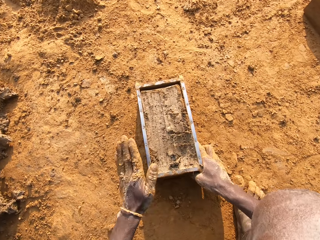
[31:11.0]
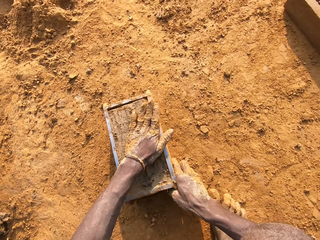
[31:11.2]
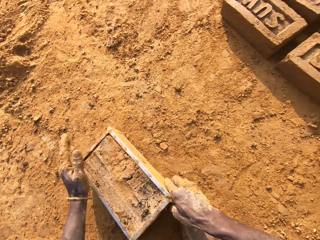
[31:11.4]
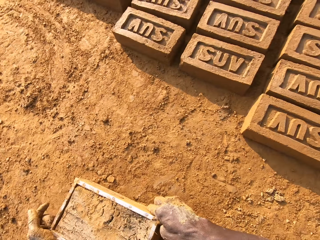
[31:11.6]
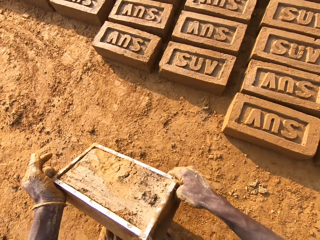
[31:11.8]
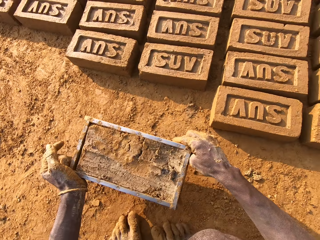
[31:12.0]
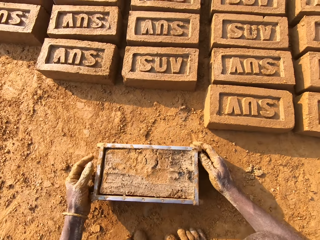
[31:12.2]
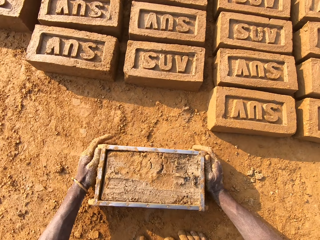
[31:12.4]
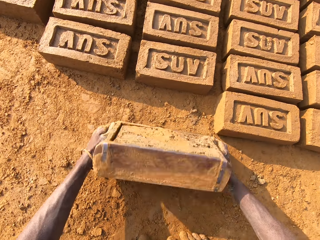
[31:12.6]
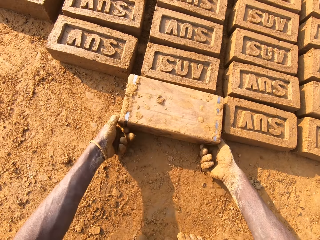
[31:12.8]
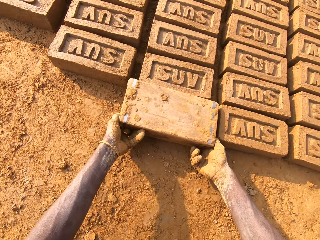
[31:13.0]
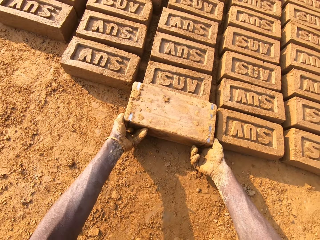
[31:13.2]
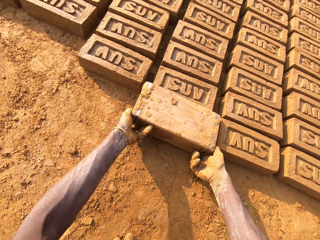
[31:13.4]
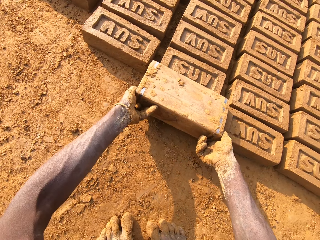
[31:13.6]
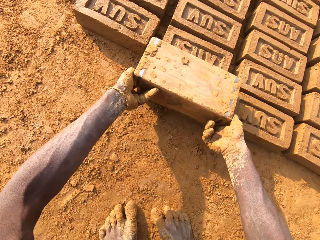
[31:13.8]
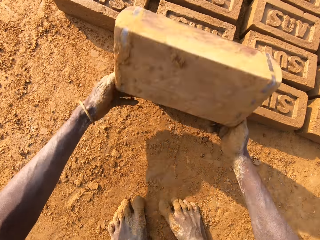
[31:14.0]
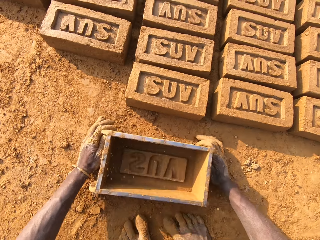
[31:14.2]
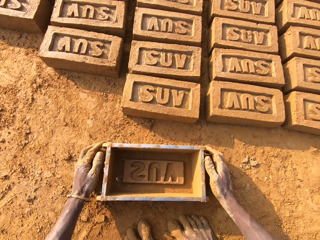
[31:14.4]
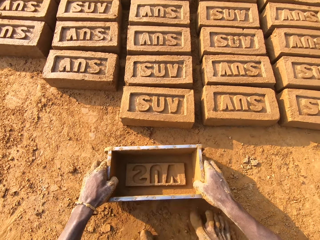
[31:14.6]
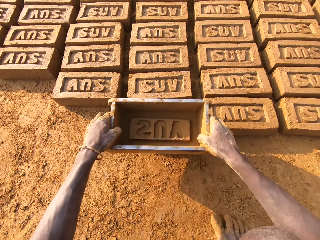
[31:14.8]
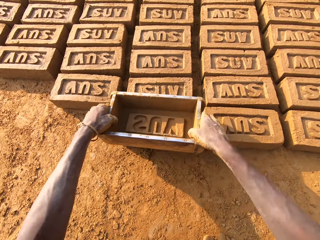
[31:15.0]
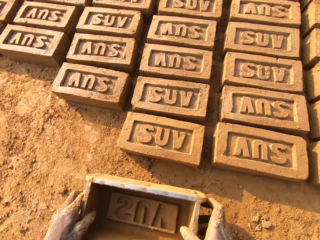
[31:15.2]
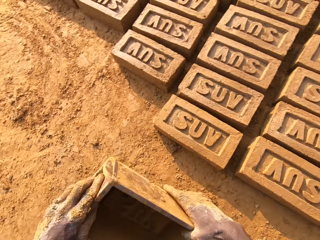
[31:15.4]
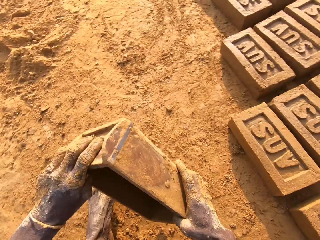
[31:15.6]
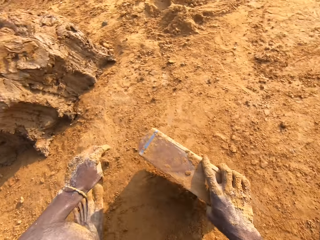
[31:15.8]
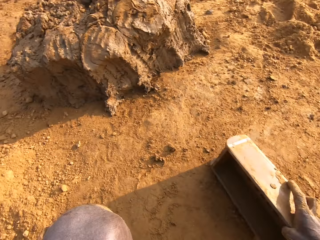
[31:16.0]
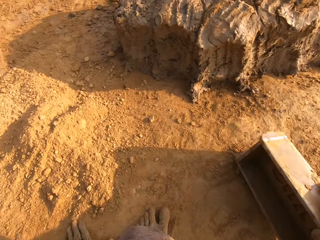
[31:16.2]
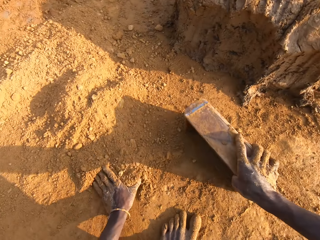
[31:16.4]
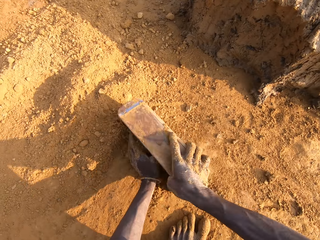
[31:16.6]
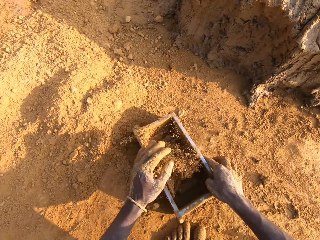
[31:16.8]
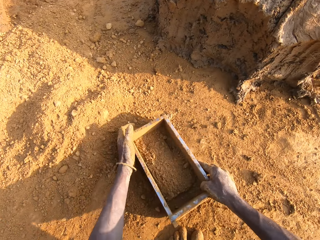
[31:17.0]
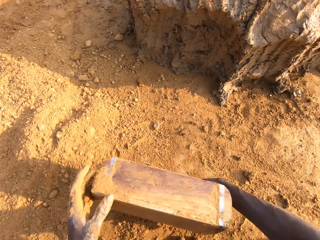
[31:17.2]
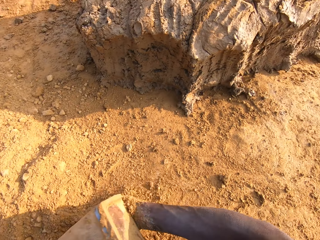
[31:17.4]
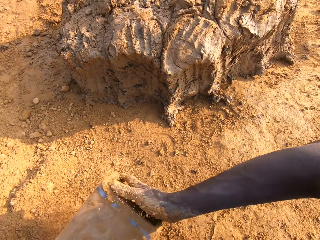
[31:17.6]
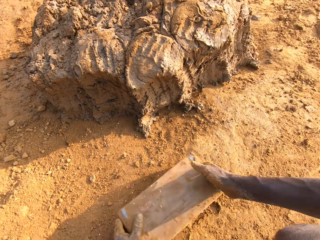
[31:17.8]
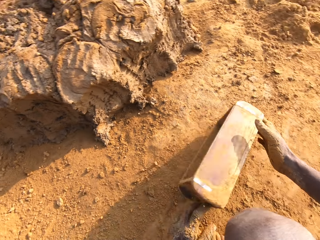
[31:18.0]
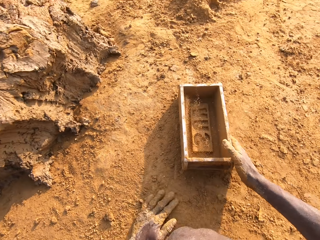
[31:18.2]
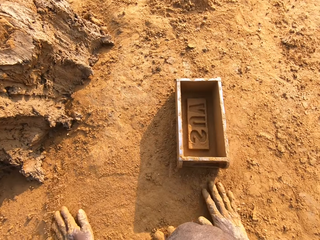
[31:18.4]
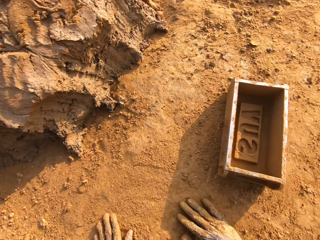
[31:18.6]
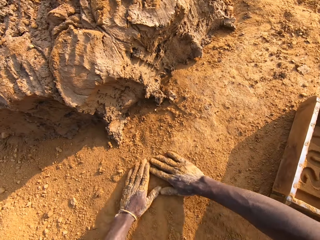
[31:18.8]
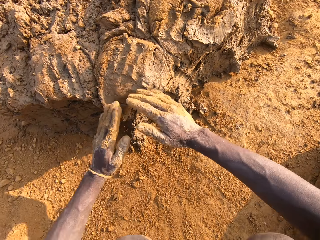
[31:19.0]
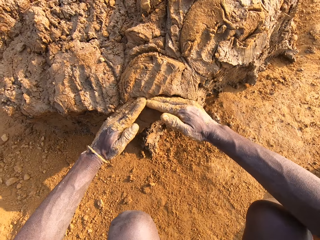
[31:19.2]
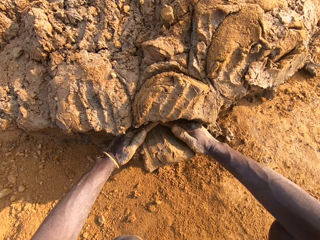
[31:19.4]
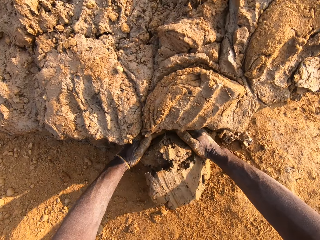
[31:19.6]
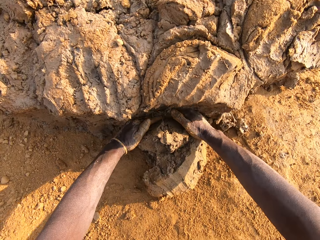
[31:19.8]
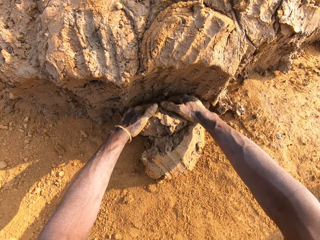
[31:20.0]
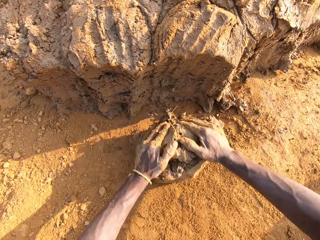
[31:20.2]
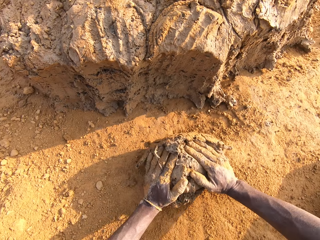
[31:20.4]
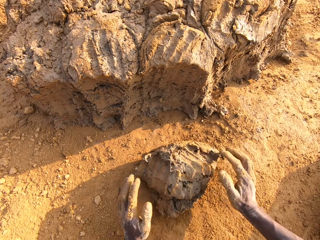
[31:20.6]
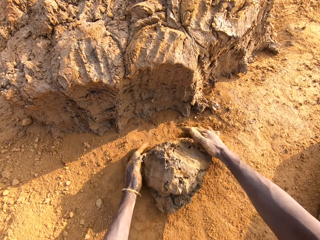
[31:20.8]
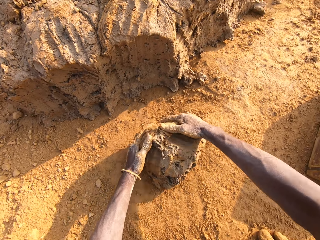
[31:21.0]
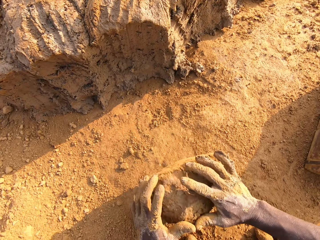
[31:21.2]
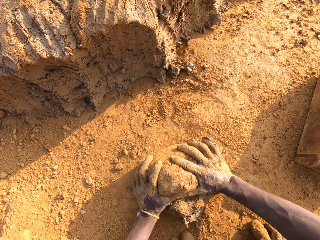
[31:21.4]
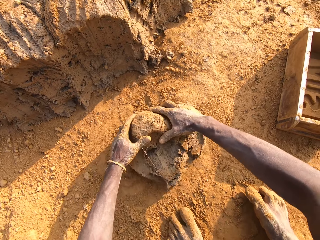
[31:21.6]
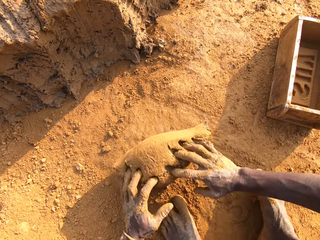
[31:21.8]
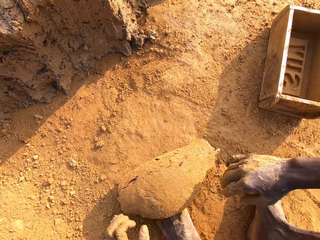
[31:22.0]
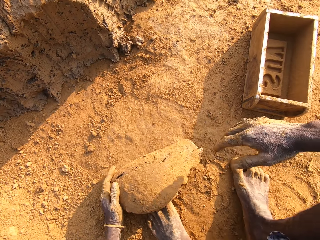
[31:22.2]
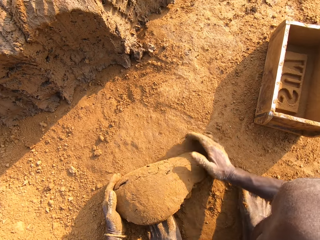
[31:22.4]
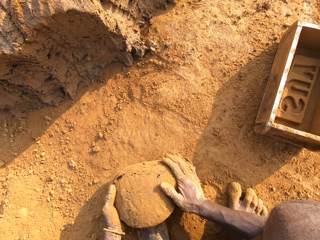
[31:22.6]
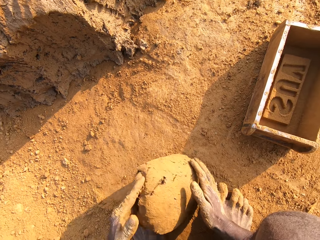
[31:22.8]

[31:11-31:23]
The camera wearer slides his left hand on the ground. He hits the mortar in the brick mold with his left hand. He moves the brick mold closer to the bricks on the ground. He lifts the brick mould from the ground and puts the brick mould on the ground. He flips the brick mold upside down. He moulds the brick. He removes the brick mold from the brick. He puts the brick mould on the ground. He picks up the brick mould from the ground. He taps the brick with the brick mold. He moves the brick mold to the sandy part. He packs sand with the brick mold. He pours out the sand from the brick mold on the ground. He puts the brick mold on the ground. He slides his hands on the ground. He puts mud on the brick mould. He cuts out mortar from the heap of mortar with his hands. He molds the mortar on the ground.

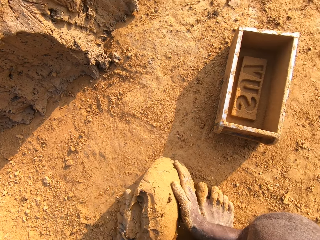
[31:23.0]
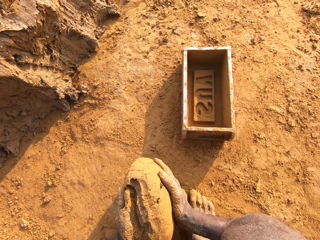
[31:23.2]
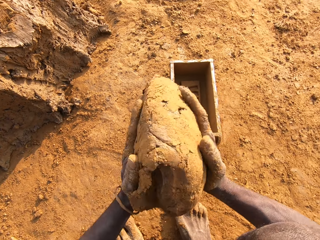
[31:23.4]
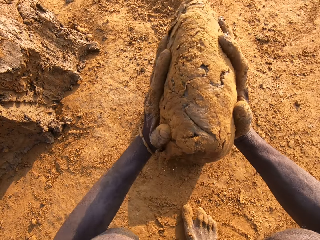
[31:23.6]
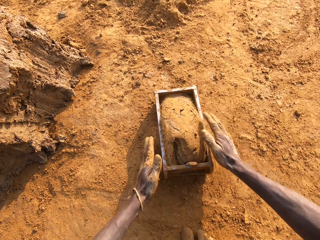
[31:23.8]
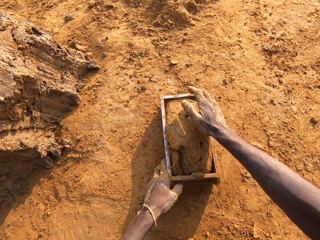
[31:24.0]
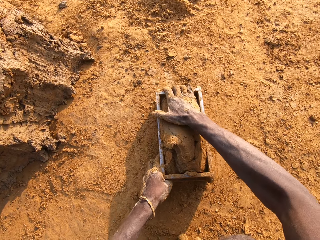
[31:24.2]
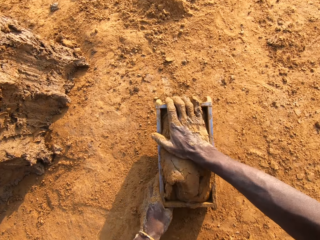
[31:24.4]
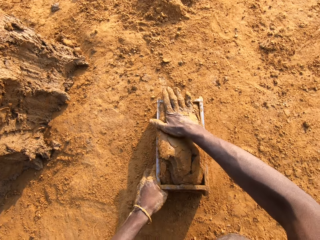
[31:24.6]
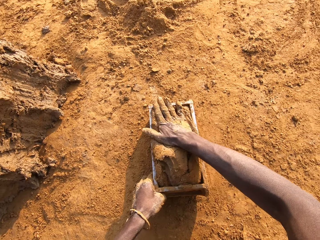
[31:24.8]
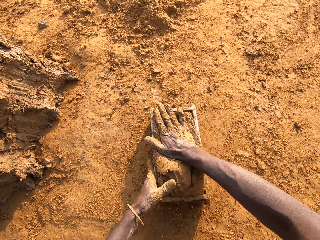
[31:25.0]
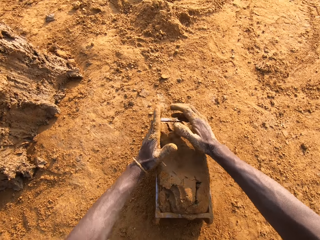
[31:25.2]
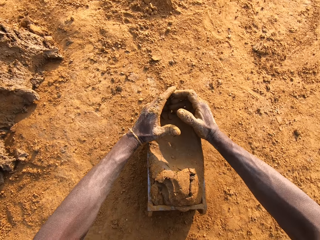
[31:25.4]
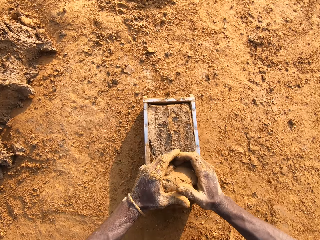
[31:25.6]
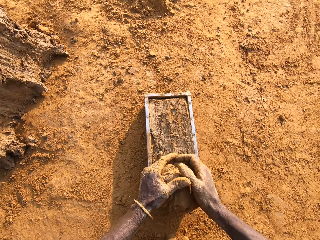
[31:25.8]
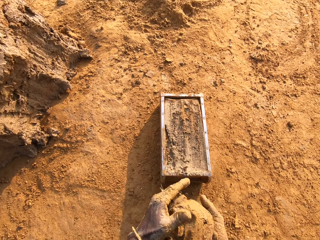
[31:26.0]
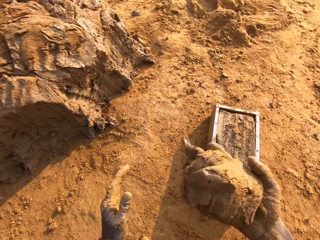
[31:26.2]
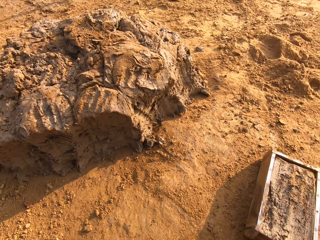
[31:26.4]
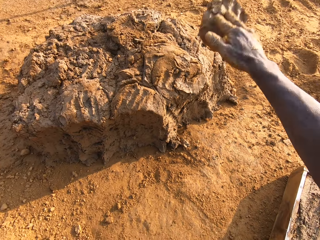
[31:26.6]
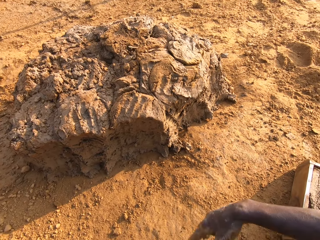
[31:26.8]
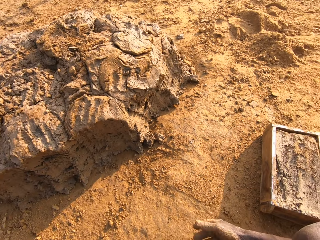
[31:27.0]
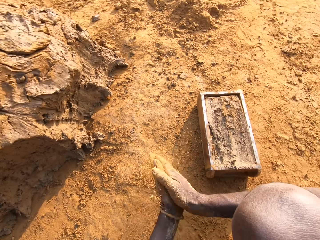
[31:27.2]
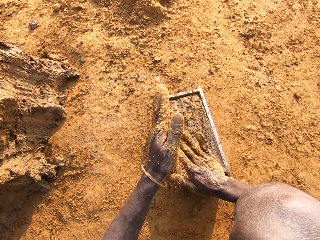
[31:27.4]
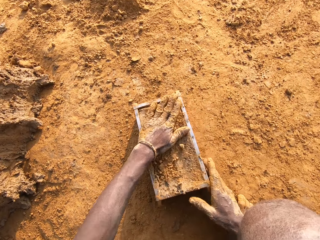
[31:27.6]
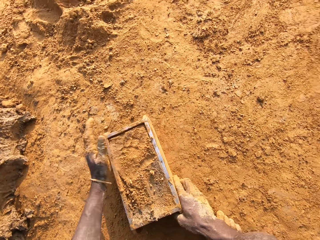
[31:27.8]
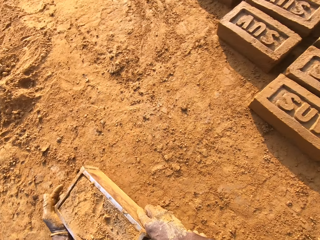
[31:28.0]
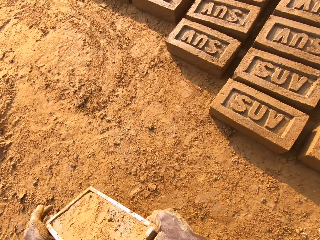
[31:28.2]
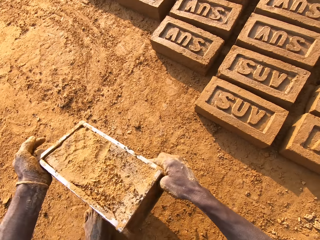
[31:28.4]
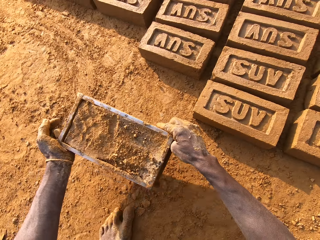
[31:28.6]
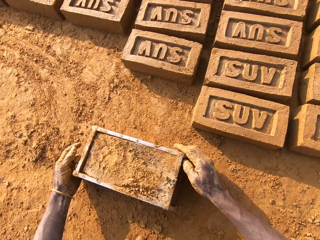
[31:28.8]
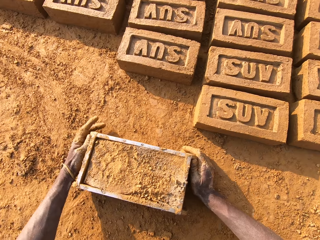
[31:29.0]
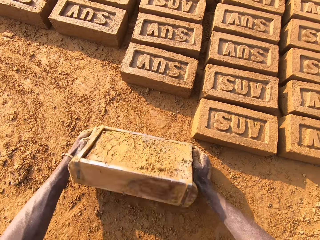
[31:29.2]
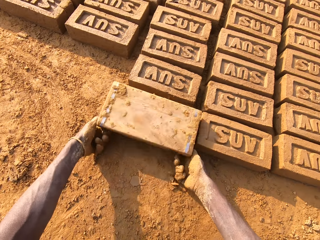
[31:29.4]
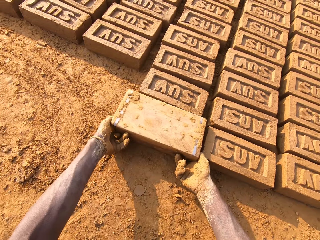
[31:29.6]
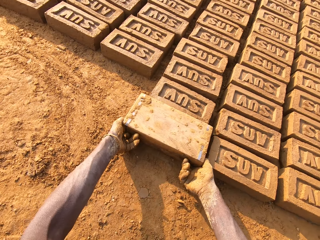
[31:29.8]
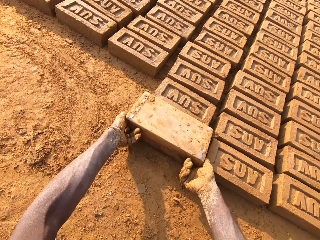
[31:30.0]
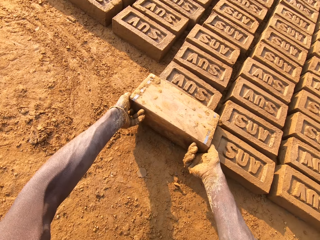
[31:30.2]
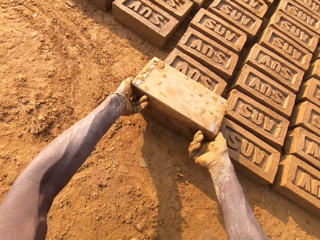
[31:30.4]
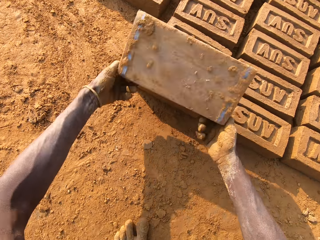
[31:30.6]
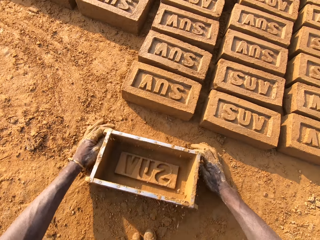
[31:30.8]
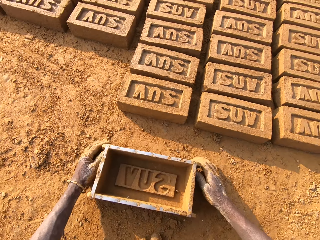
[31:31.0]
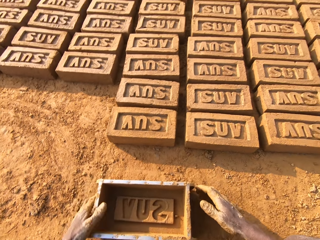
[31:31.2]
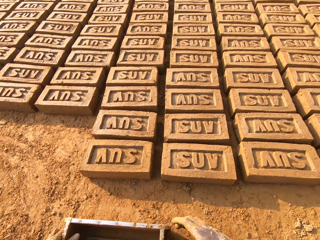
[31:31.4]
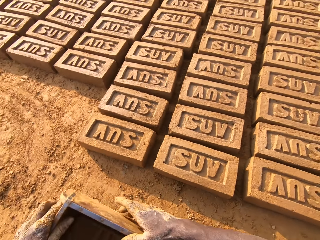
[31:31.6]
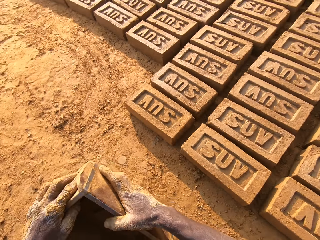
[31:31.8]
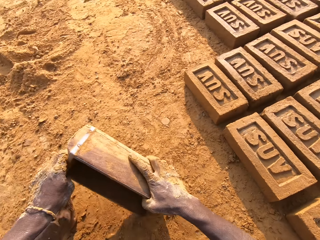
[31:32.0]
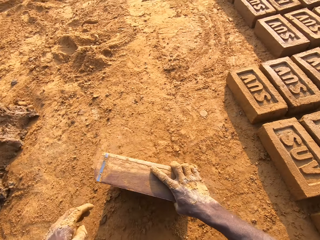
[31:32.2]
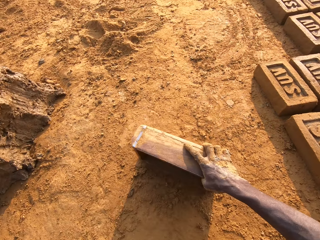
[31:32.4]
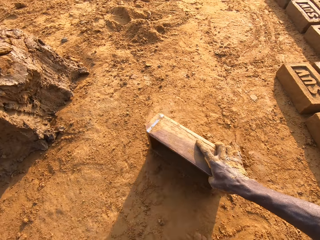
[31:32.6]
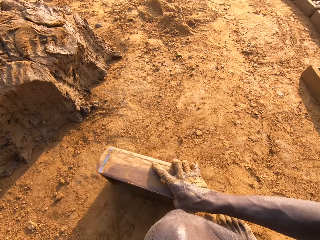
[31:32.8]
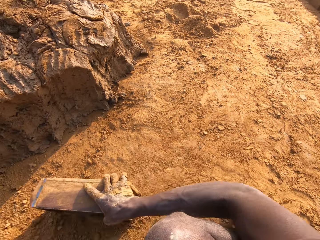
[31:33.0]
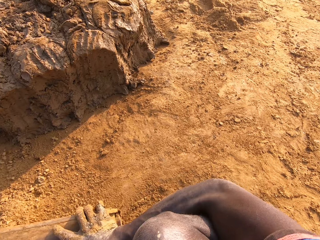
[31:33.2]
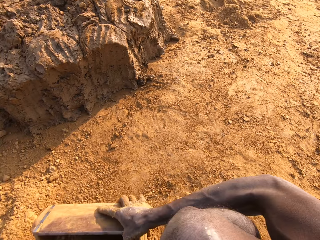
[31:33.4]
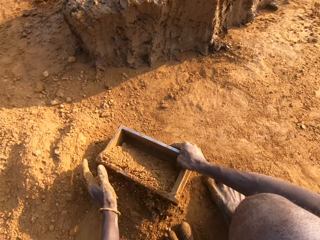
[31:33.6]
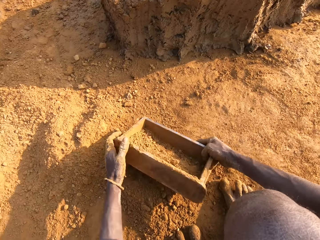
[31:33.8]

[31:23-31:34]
The camera wearer loads the mortar into the brick mold. He scrapes the mortar from the brick mold with his hands. He drops the mortar in his hand on the heap of mortar. He slides his left hand on the ground. He rubs his hands together. He puts the dry soil on the mud in the brick mould. He hits the mortar in the brick mold with his left hand. He moves the brick mold closer to the bricks on the ground. He lifts the brick mould from the ground and puts the brick mould on the ground. He moulds the brick. He flips the brick mold upside down. He removes the brick mold from the brick. He puts the brick mould on the ground. He picks up the brick mould from the ground. He packs sand with the brick mold.
